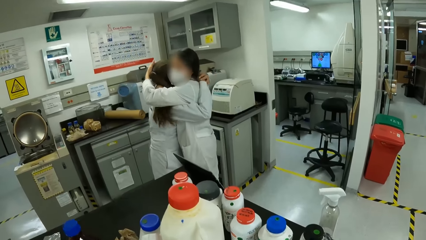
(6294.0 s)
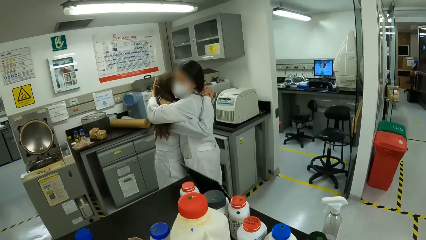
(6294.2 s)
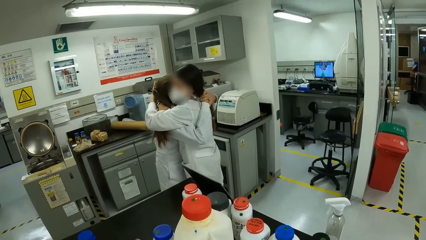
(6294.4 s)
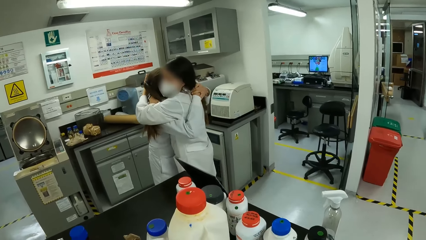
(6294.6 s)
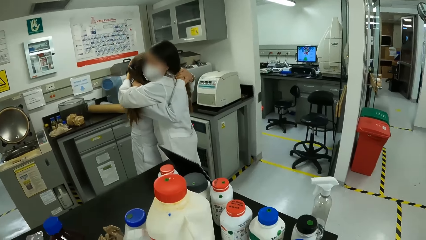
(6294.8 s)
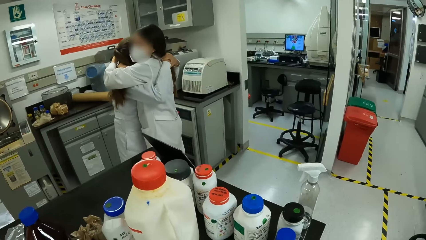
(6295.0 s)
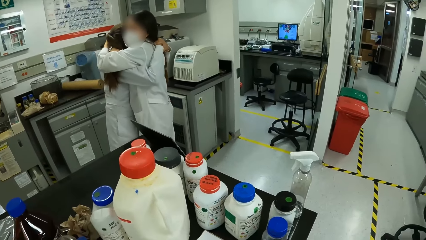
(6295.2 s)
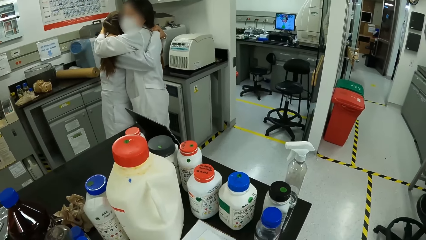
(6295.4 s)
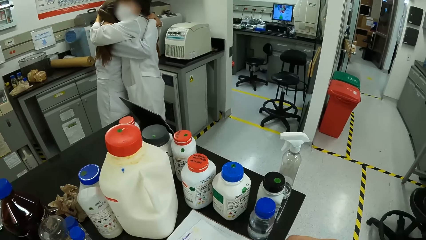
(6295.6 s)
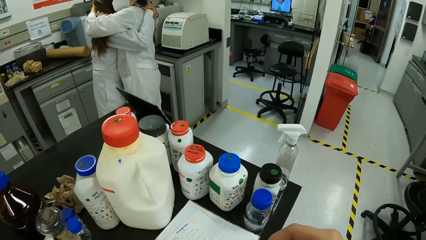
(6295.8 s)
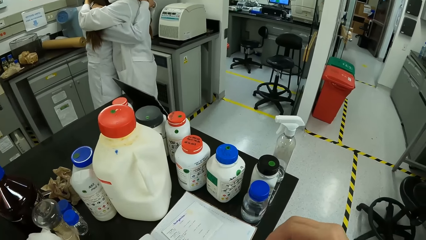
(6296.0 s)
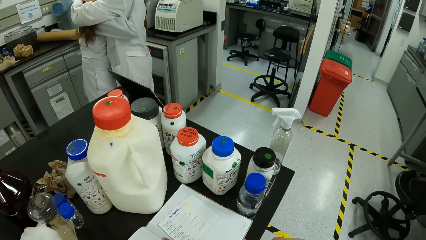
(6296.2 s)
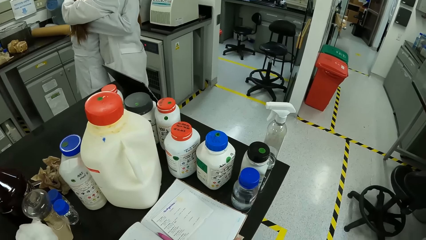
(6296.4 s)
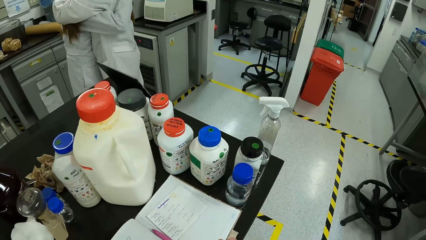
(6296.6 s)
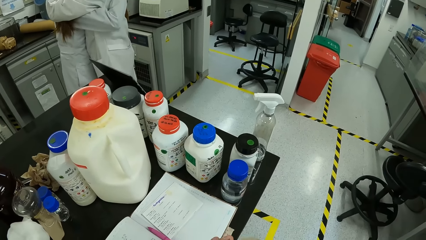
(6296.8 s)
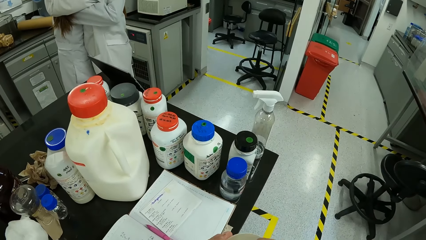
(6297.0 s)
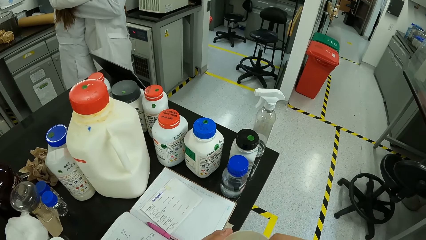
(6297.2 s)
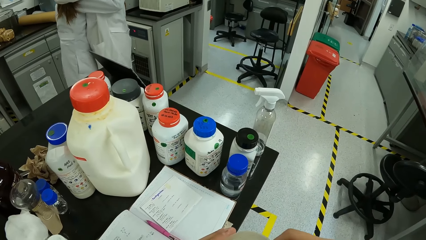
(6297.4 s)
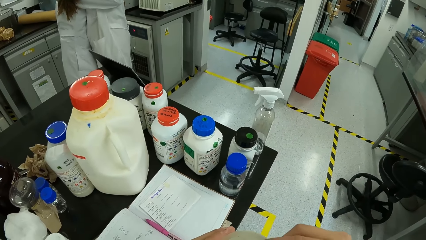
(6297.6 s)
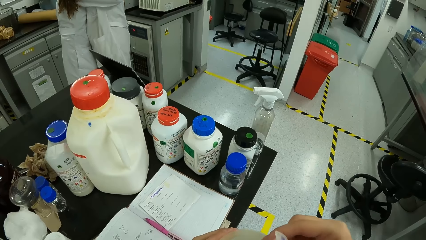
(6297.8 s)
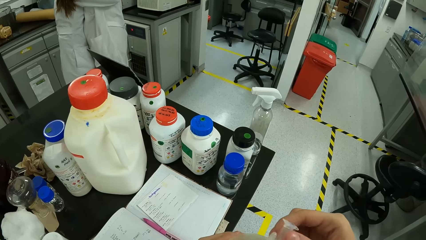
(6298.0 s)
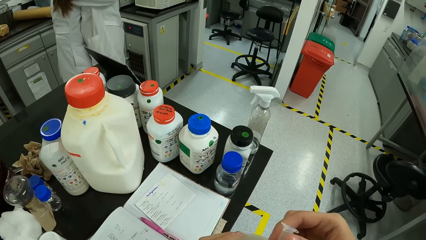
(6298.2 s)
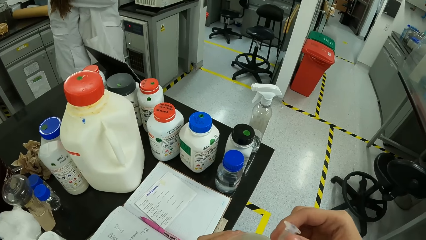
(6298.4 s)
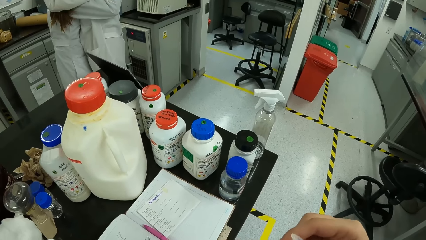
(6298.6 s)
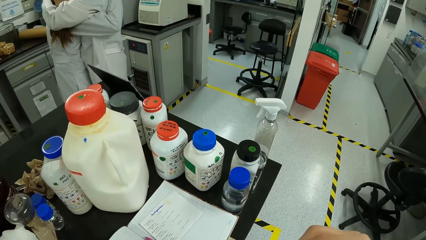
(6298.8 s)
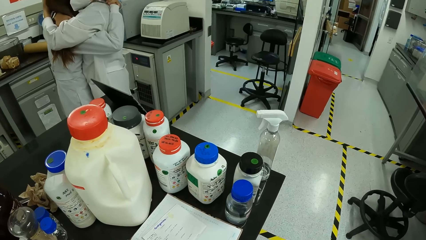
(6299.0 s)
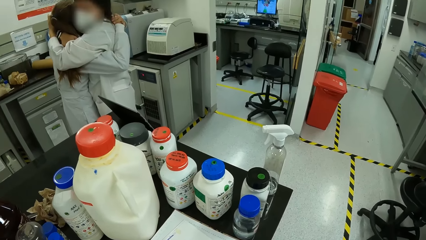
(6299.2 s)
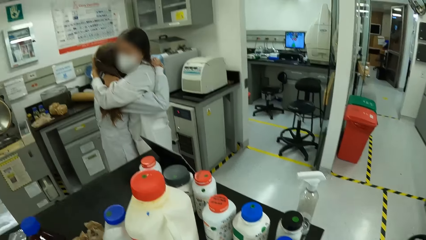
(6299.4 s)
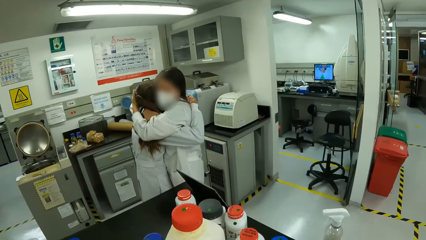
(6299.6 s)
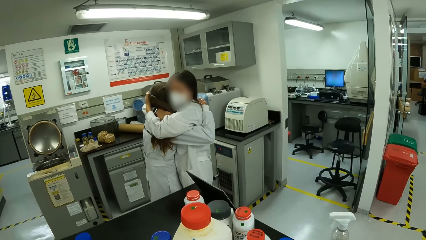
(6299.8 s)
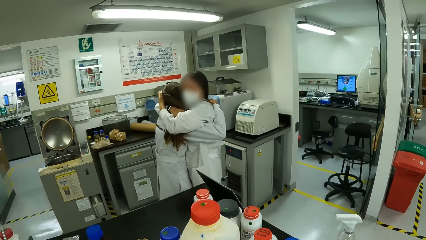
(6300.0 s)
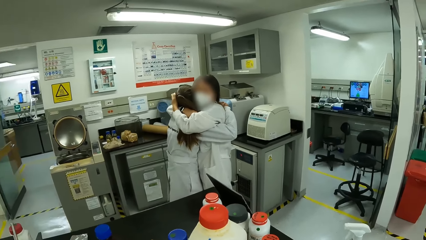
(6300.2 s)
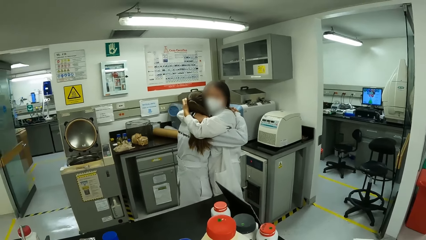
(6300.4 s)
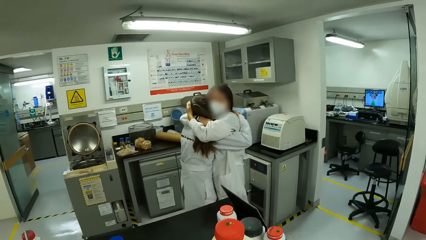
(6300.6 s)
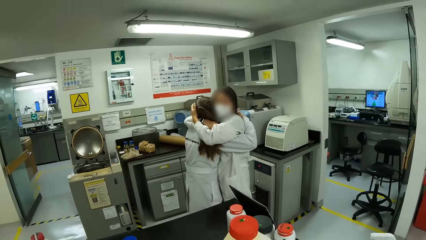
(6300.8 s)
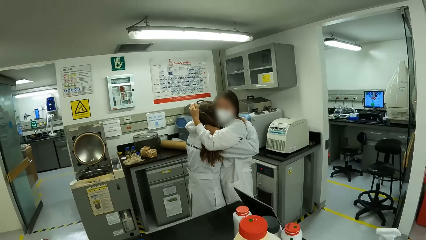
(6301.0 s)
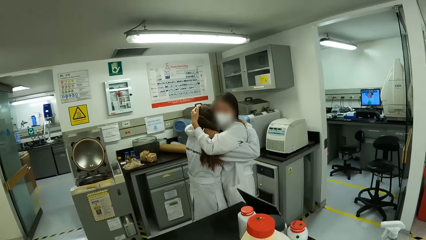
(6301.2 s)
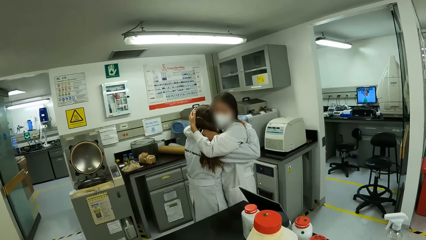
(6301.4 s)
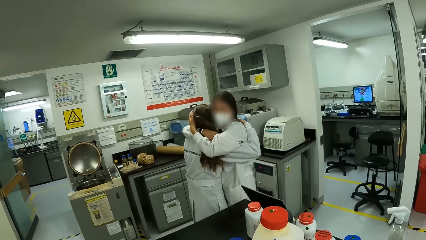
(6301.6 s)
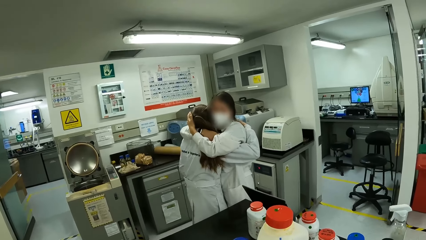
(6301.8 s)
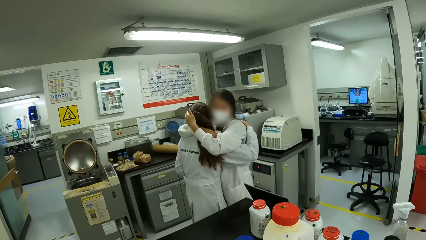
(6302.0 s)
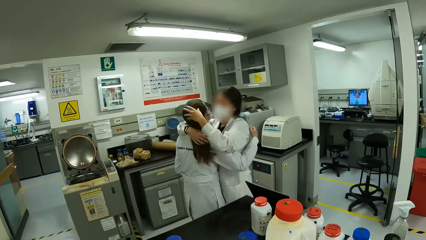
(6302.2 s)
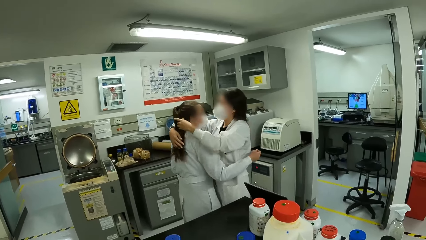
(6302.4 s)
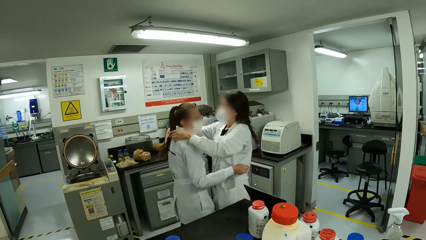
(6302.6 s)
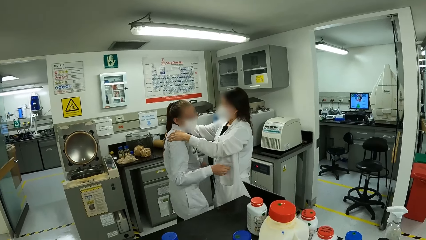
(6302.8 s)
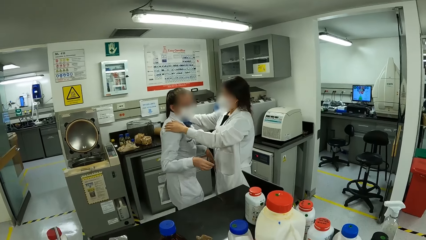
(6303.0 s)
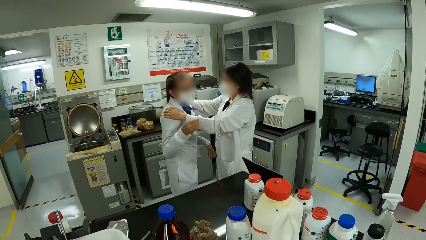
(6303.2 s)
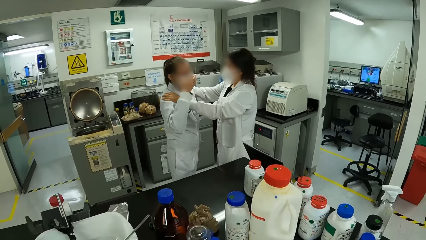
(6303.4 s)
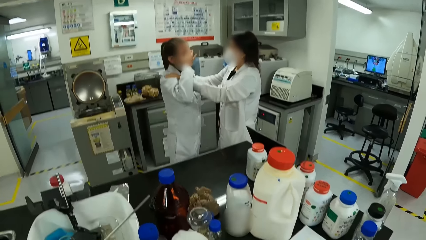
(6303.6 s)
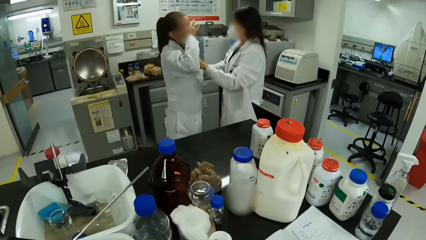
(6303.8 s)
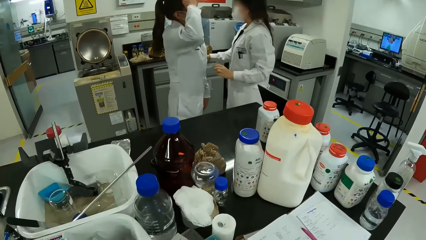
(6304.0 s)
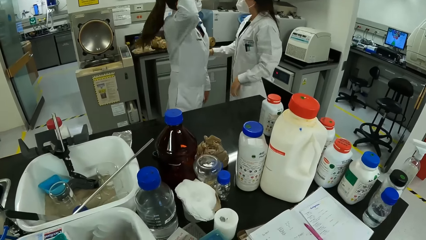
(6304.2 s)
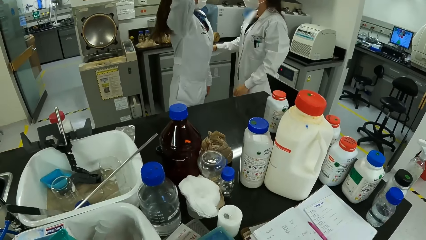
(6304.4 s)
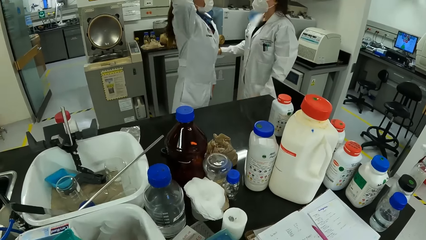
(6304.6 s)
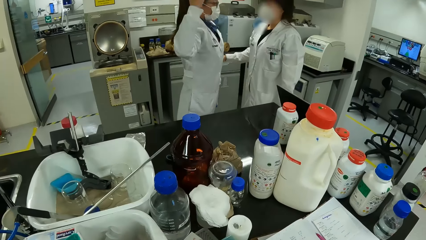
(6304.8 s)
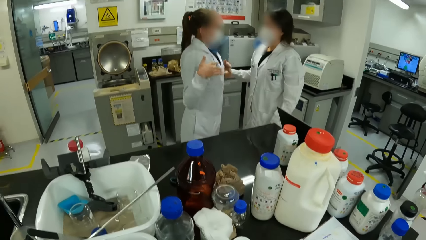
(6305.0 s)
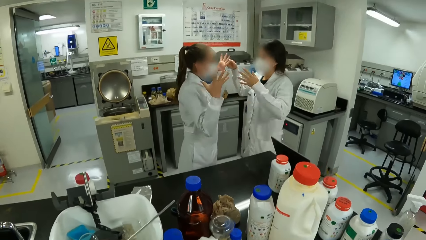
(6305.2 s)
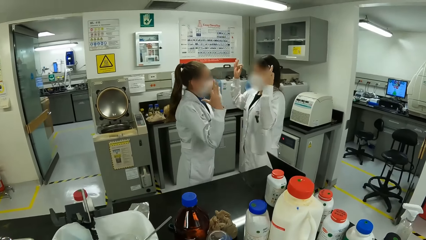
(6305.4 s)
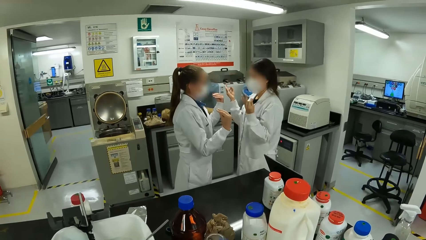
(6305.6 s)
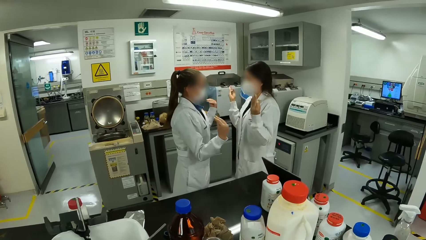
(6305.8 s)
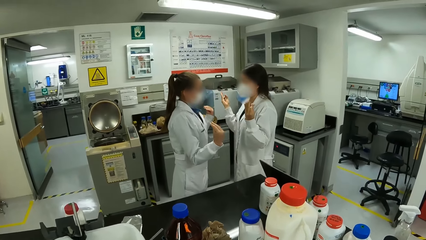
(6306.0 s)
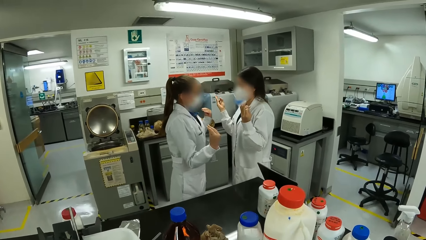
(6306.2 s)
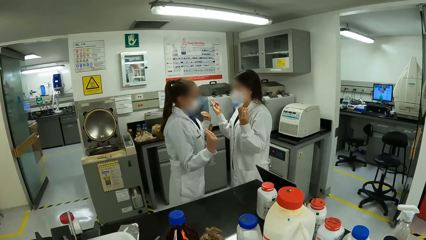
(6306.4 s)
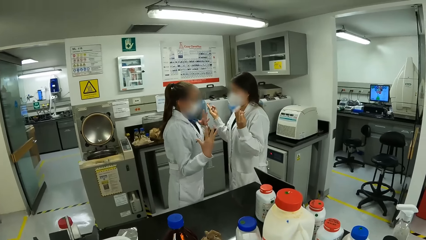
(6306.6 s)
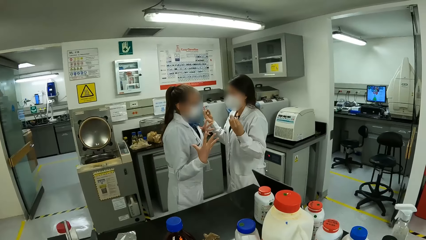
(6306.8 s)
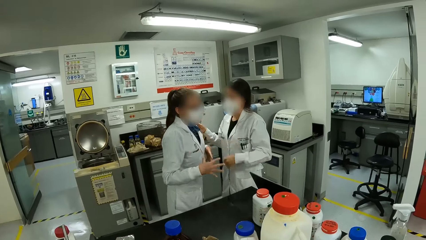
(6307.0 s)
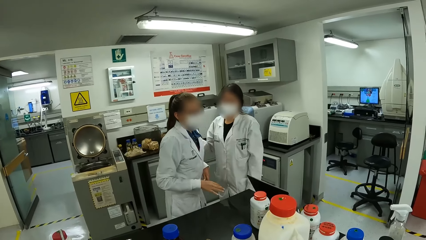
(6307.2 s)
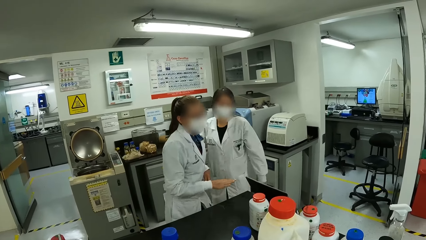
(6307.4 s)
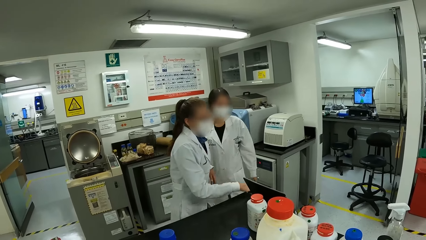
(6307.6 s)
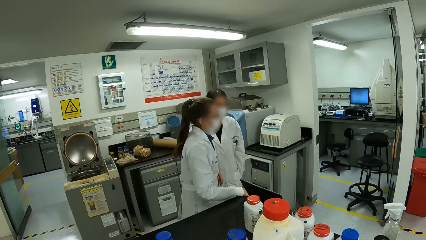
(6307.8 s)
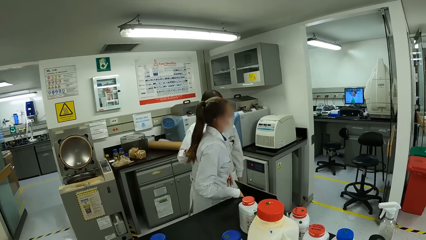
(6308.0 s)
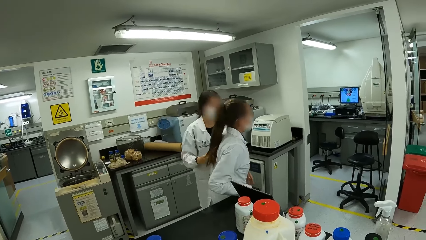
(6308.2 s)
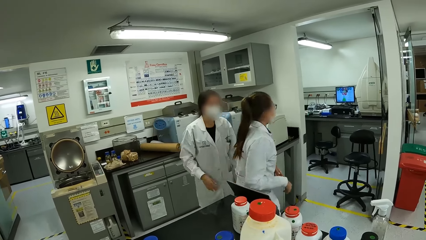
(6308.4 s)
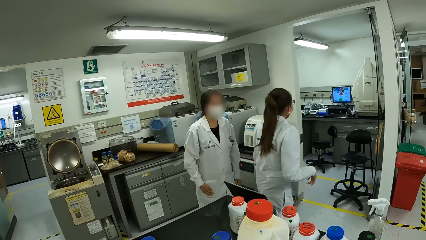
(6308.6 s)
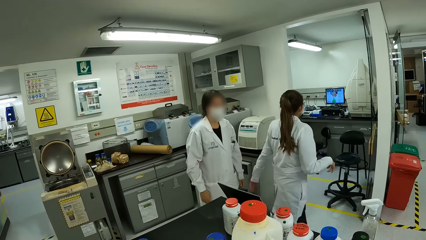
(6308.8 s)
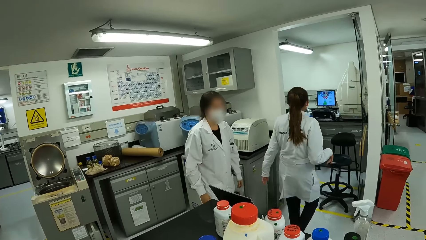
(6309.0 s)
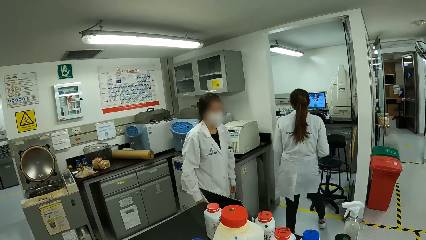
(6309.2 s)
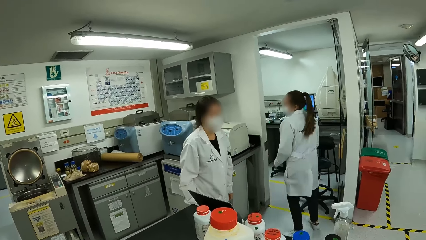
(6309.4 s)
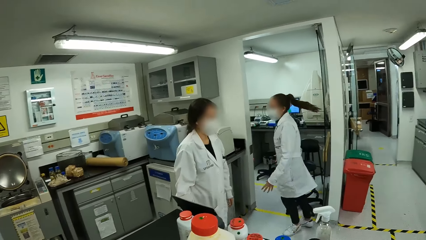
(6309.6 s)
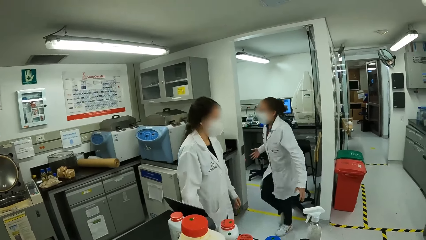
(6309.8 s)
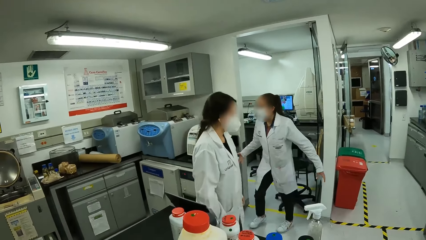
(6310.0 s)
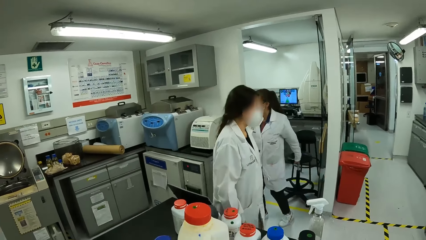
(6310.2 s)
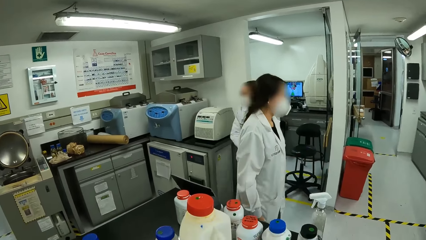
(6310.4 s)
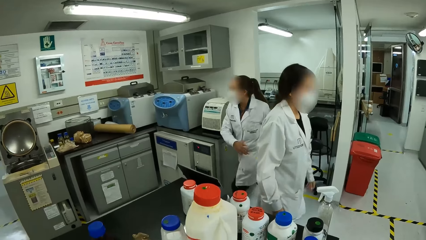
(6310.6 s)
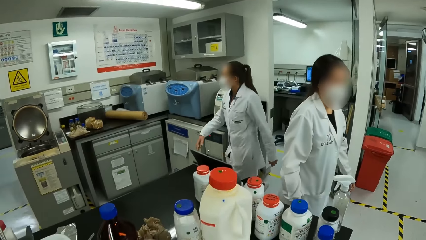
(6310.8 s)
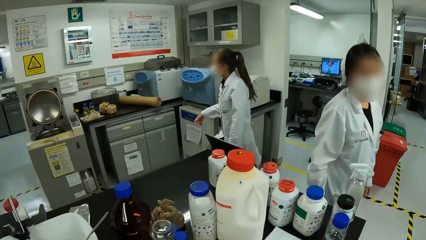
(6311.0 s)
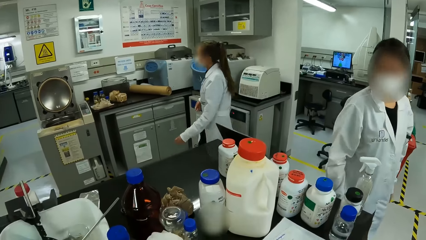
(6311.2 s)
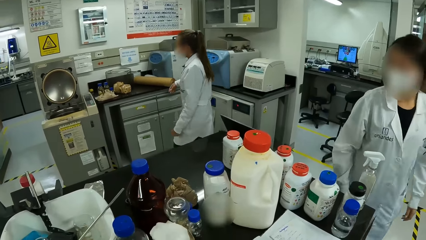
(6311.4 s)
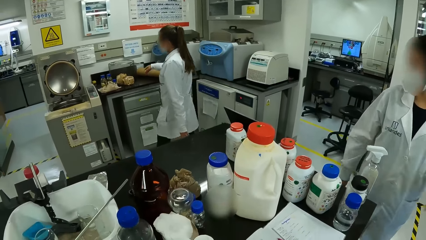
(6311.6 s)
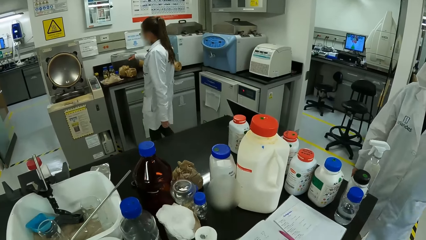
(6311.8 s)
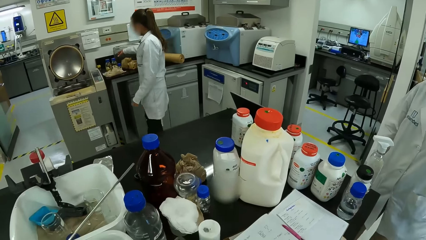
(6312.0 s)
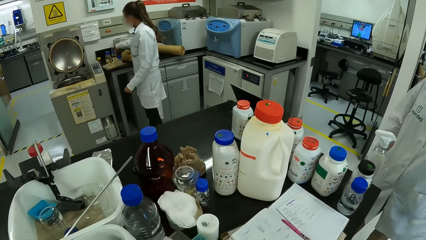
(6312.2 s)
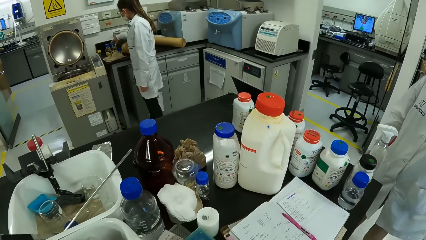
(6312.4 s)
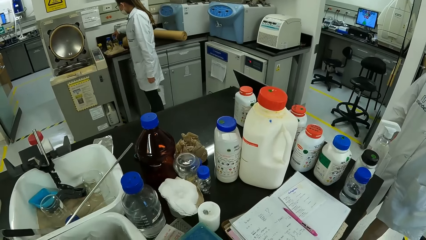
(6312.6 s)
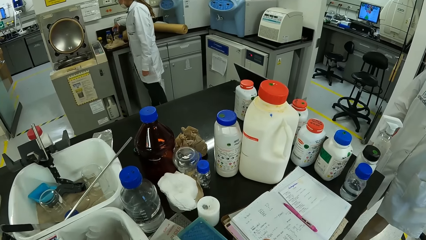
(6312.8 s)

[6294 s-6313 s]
The camera wearer holds a tube. They look around. A person rubs another person on the hair. The second person rubs the eyes and holds the hair. The second person interacts with the first person. The second person moves around. The second person moves around again.
